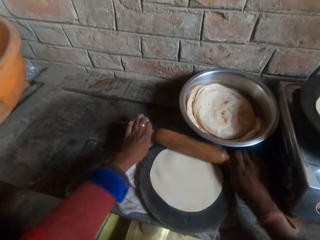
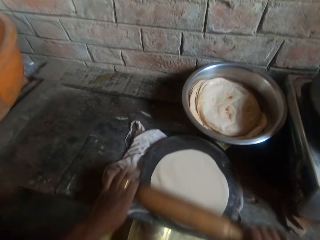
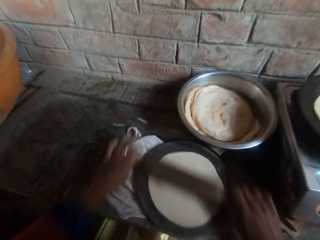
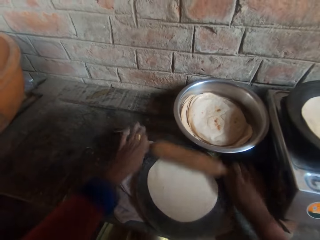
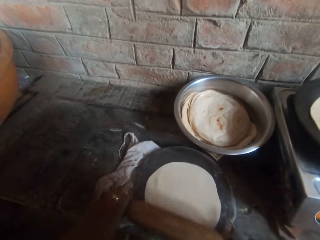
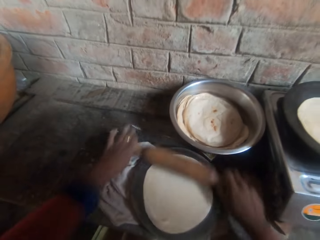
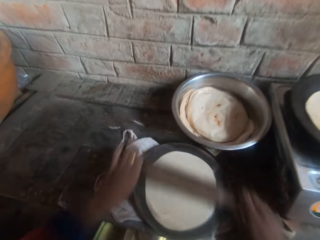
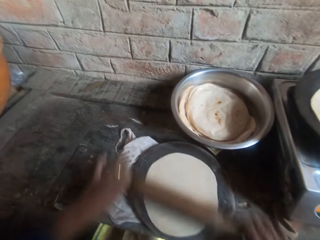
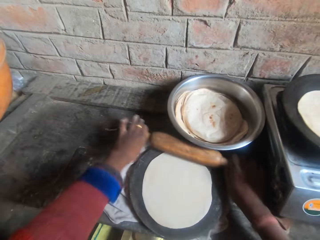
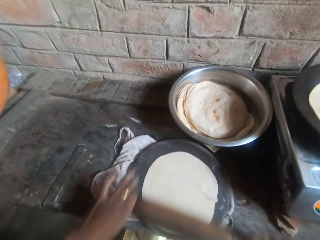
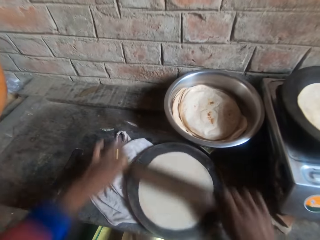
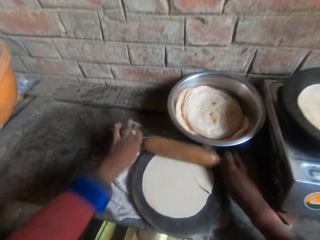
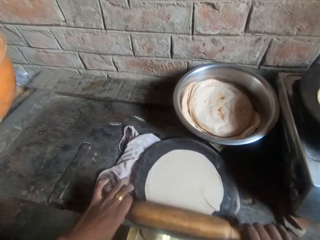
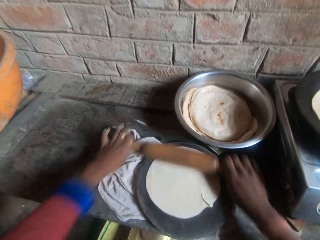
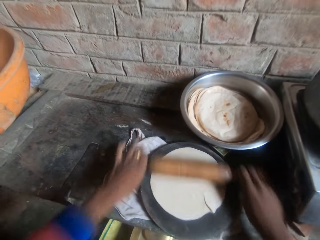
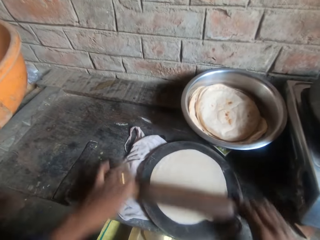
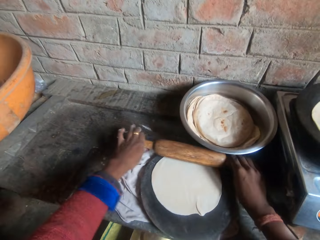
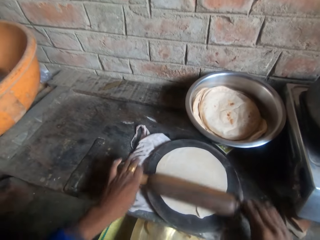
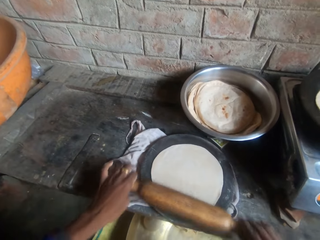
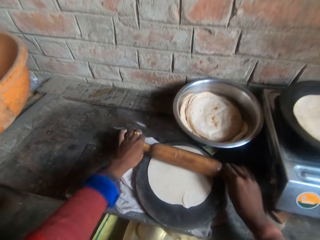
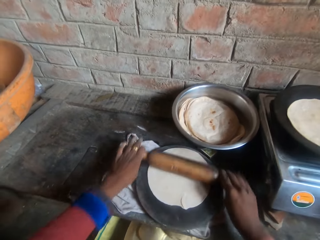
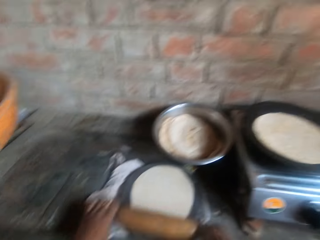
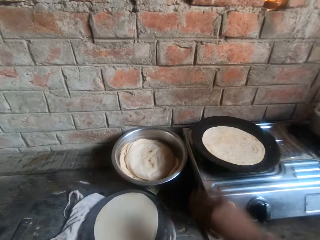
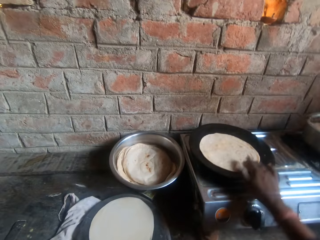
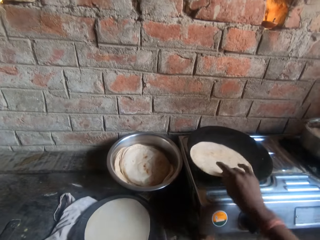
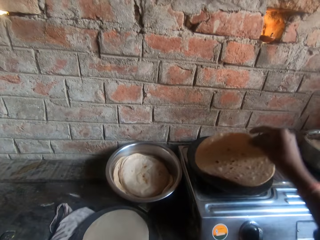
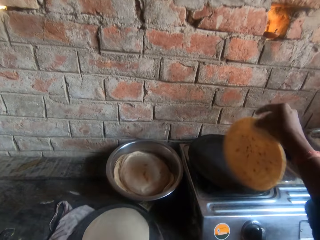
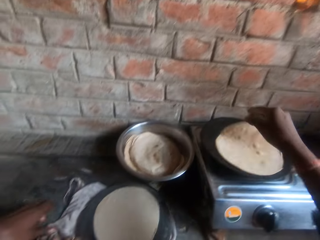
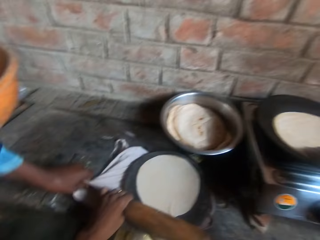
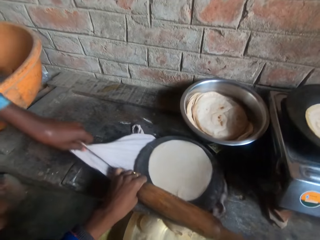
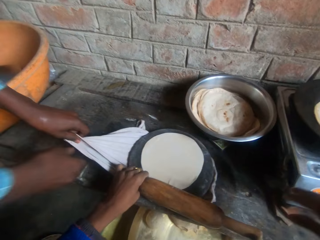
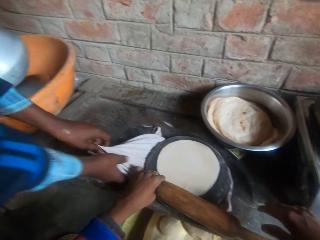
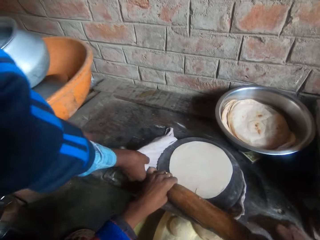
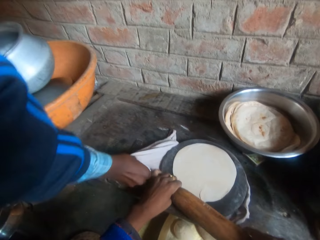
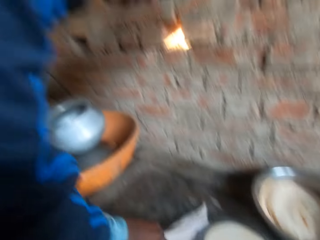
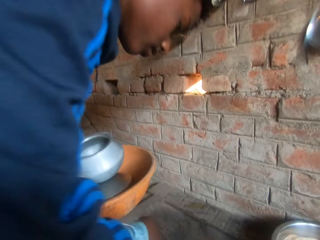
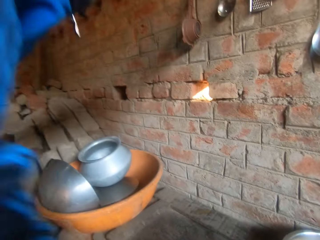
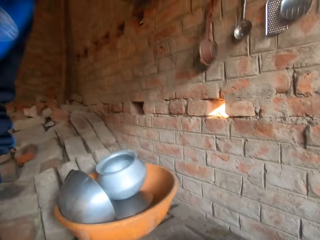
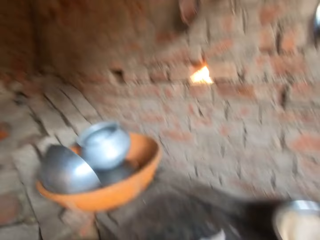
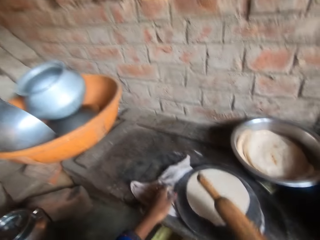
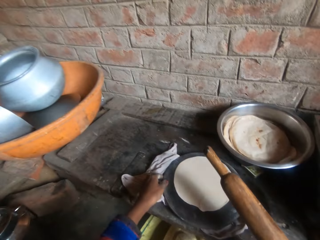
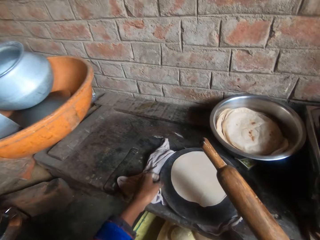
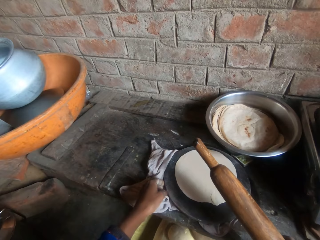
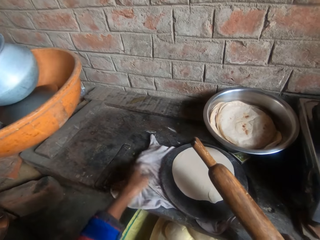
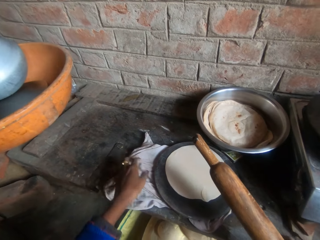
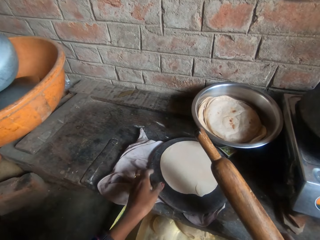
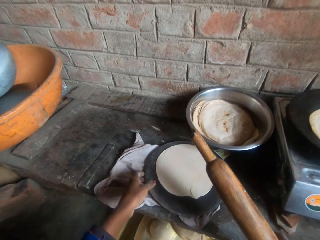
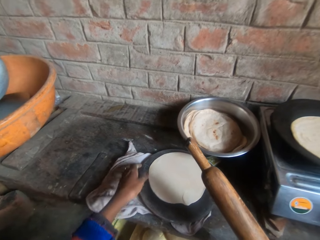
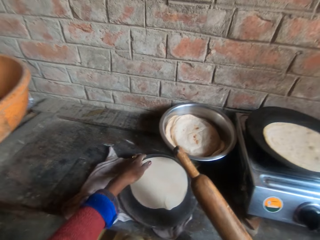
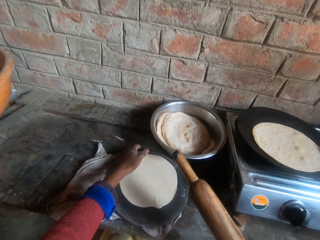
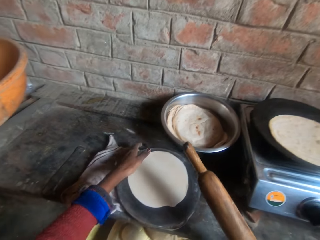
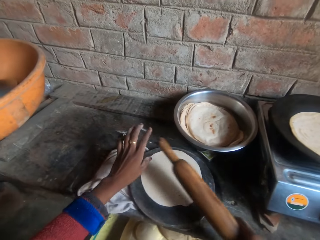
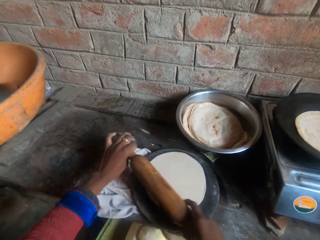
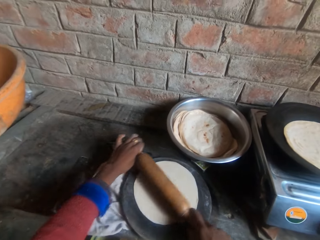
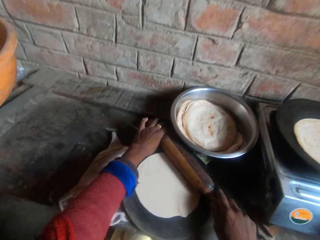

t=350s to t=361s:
The camera wearer flips the roti on the griddle. A man holds a cloth. The camera wearer moves the pastry board slightly.

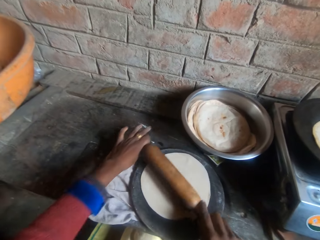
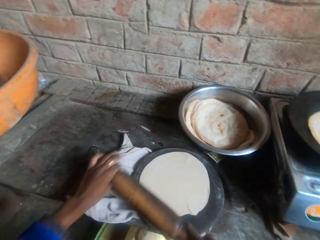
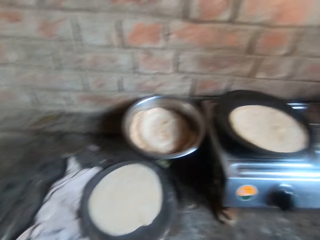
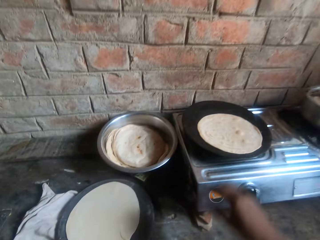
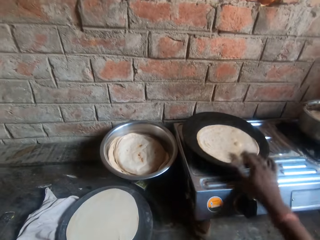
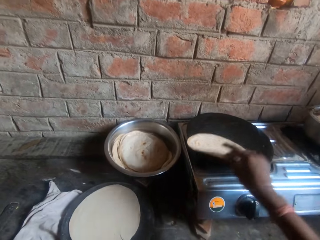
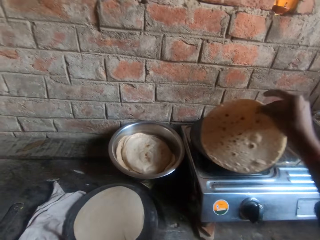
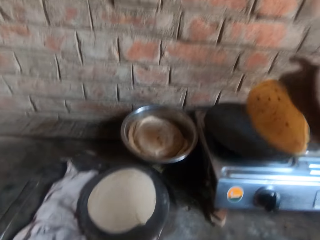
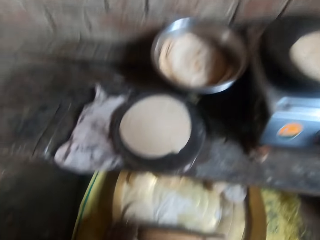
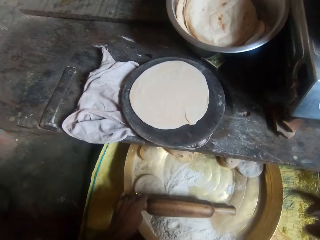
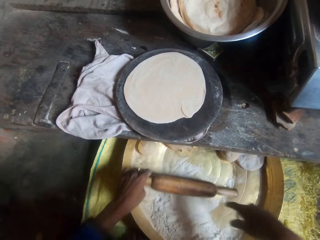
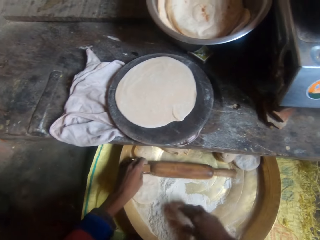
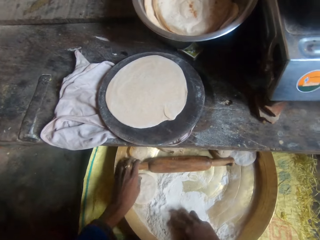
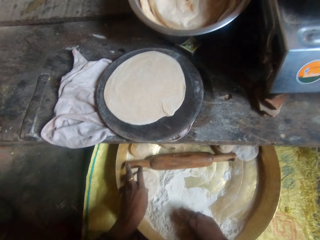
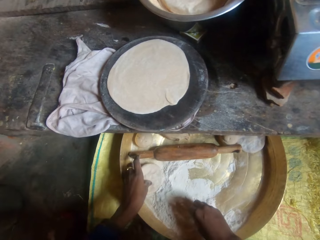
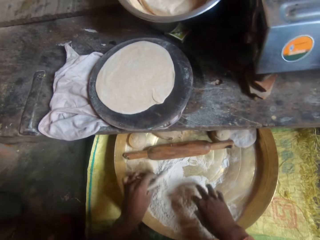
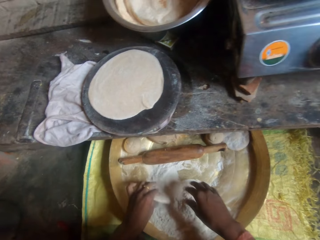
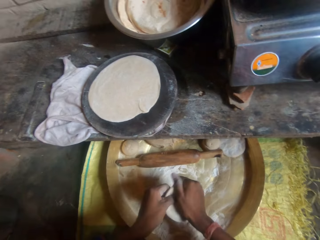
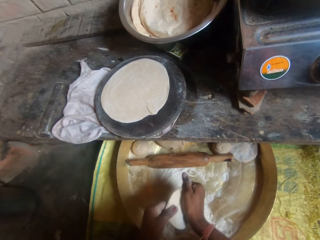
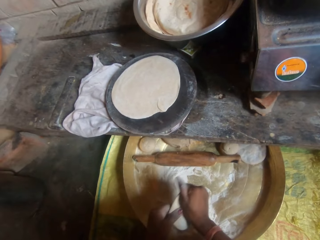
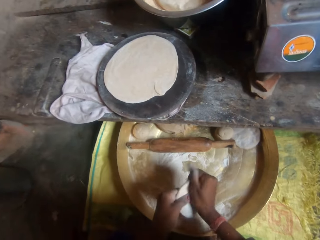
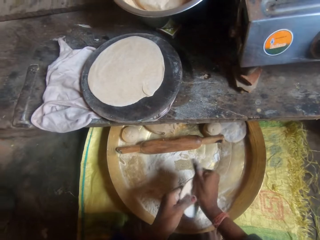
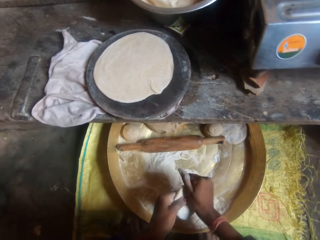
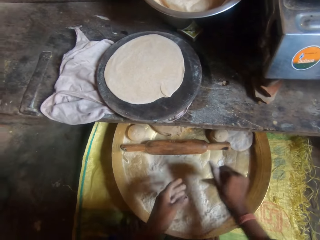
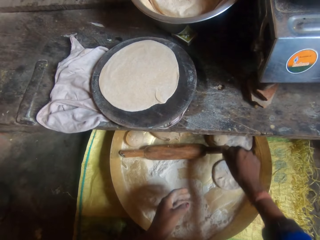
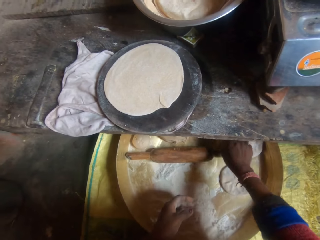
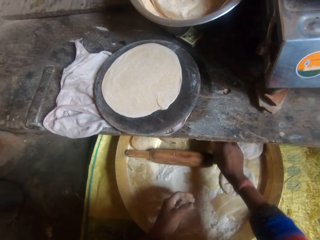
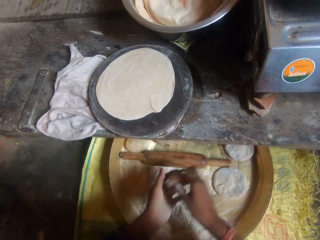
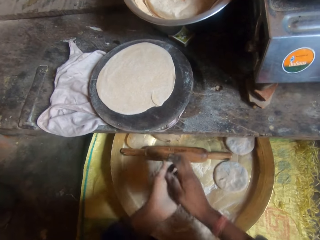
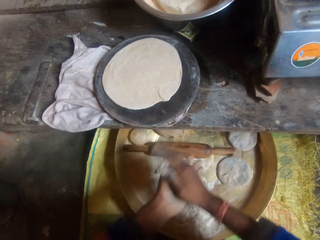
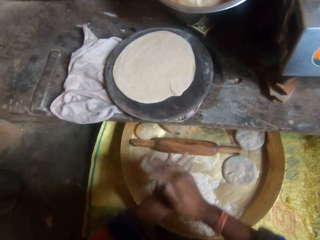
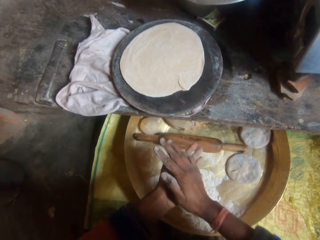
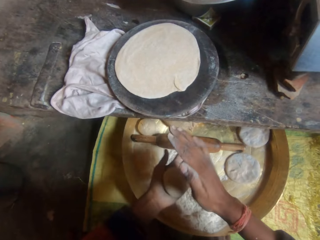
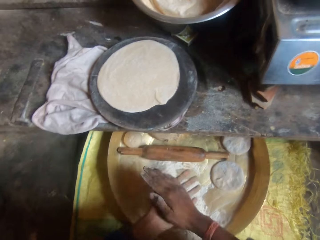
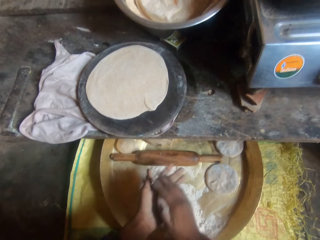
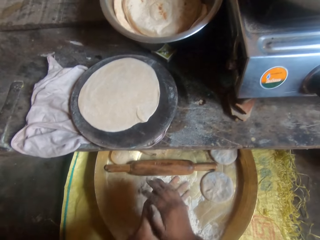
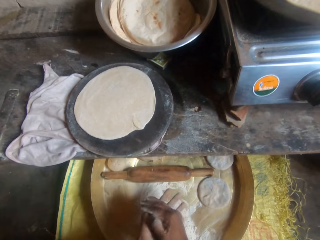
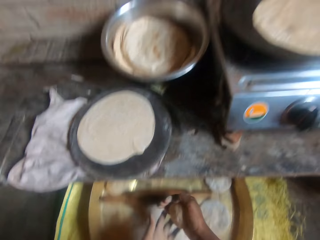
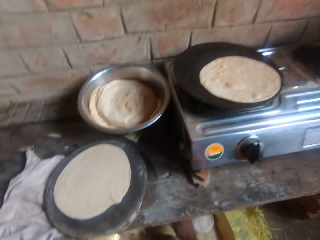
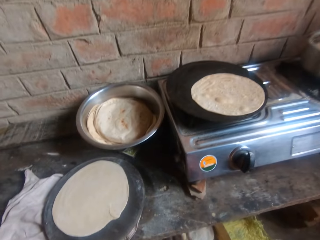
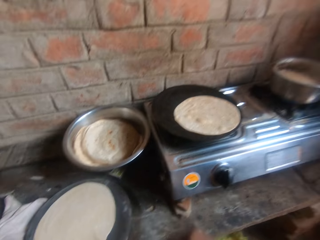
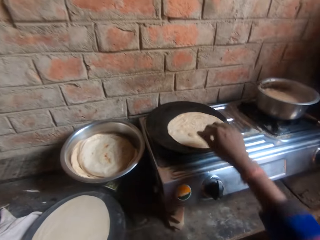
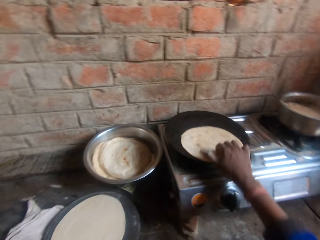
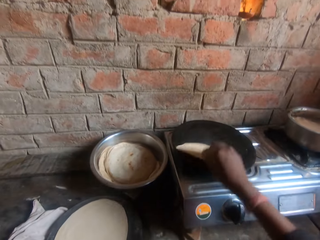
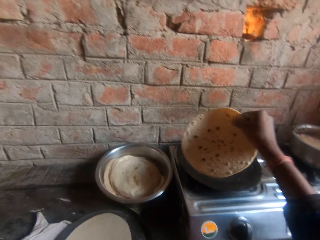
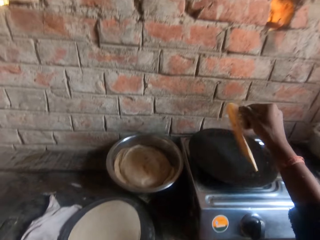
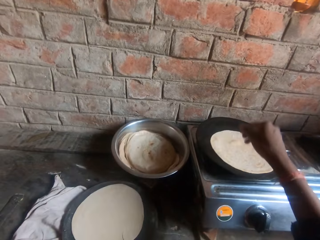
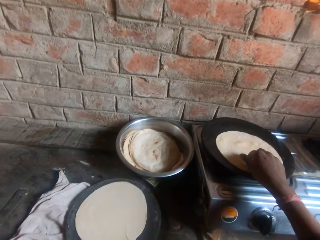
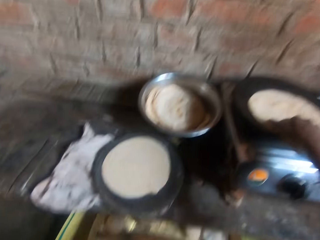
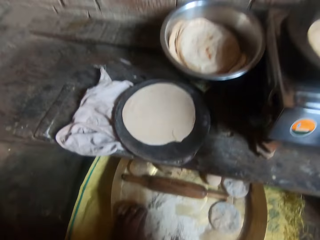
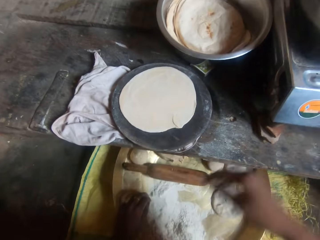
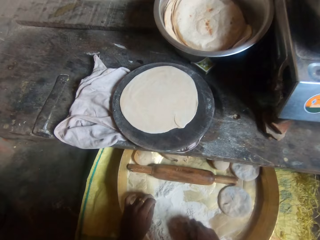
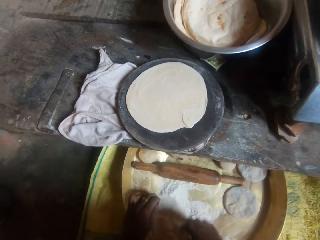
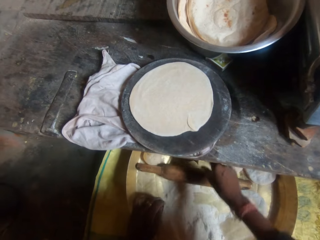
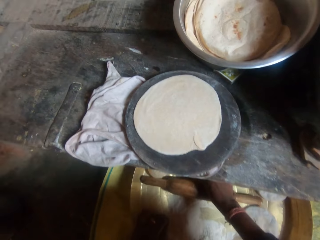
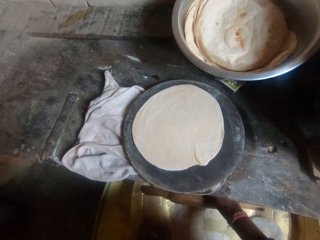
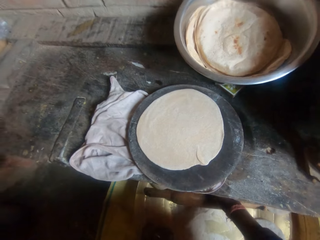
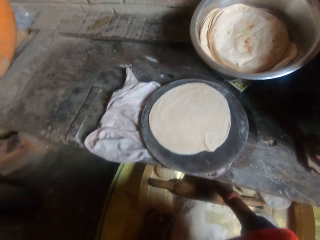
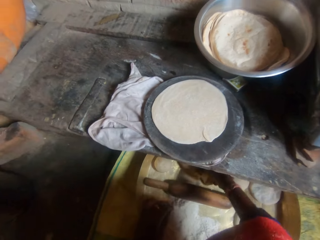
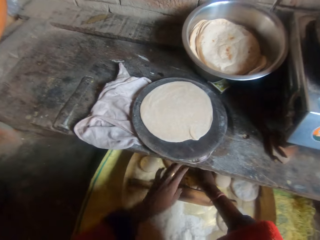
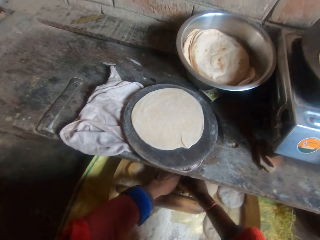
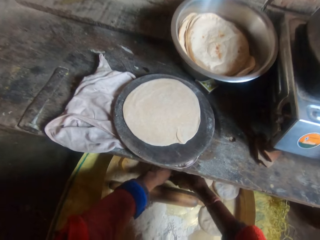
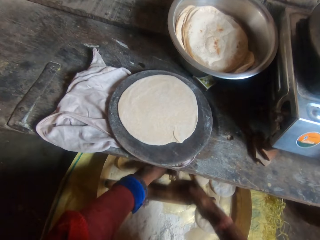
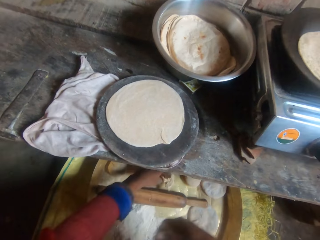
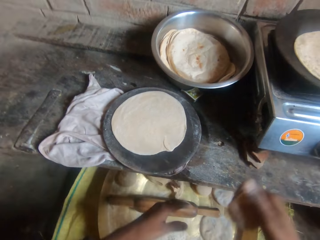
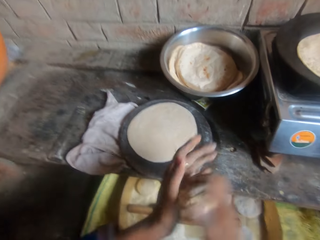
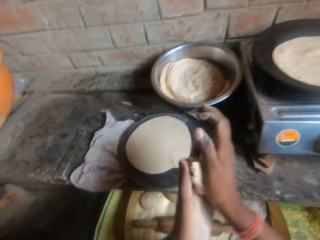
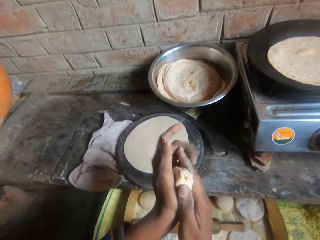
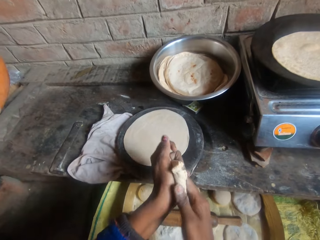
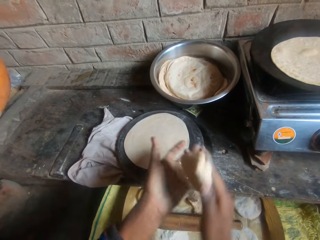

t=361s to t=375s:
The camera wearer kneads the dough on the board with a rolling pin. He flips the roti on the griddle. He picks up another dough from the bucket. He kneads the dough with his hands. He drops the dough. He takes another dough. He rolls the dough in hand. He flips the roti on the griddle. He picks up another dough from the bucket.
